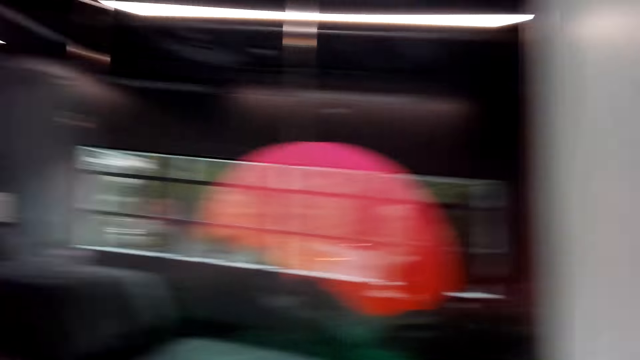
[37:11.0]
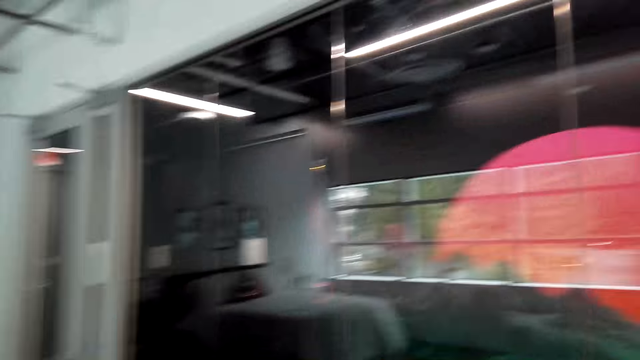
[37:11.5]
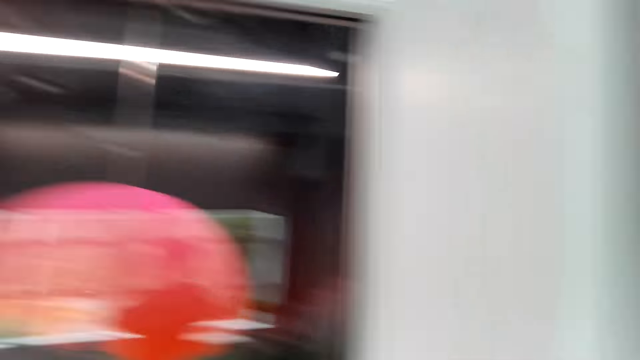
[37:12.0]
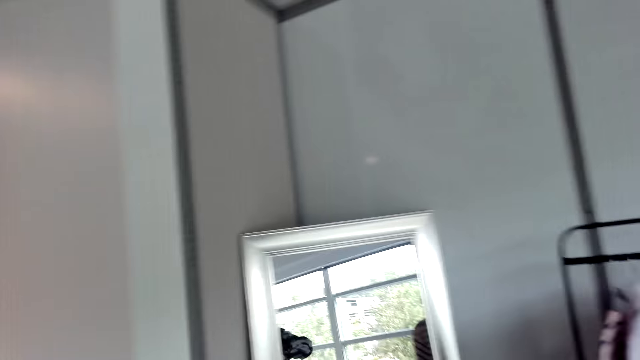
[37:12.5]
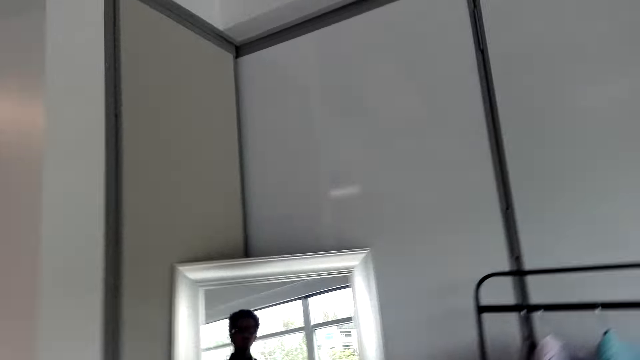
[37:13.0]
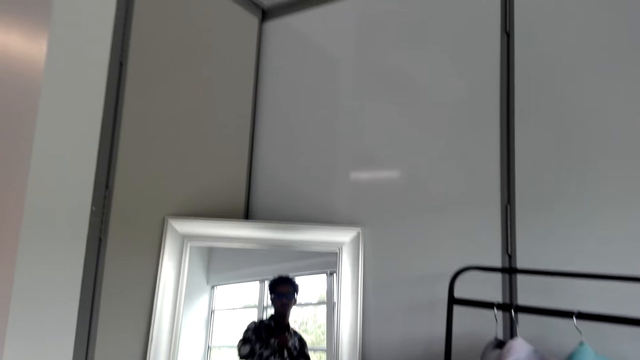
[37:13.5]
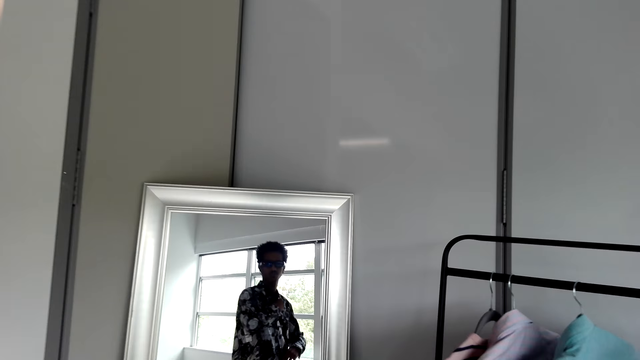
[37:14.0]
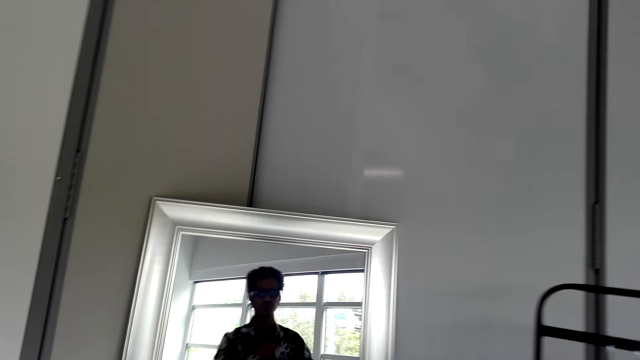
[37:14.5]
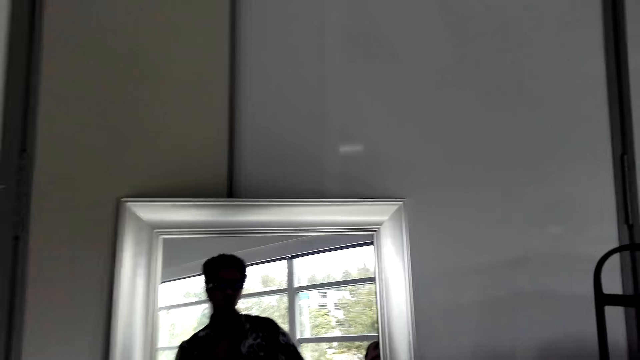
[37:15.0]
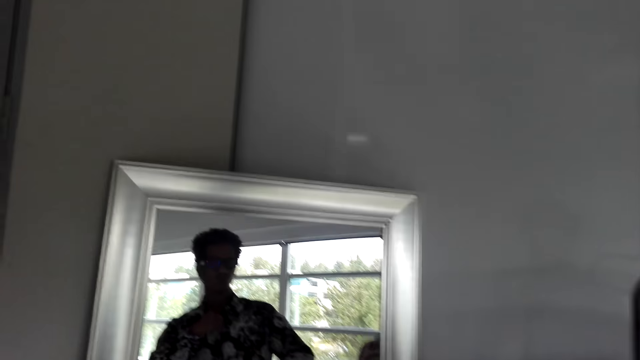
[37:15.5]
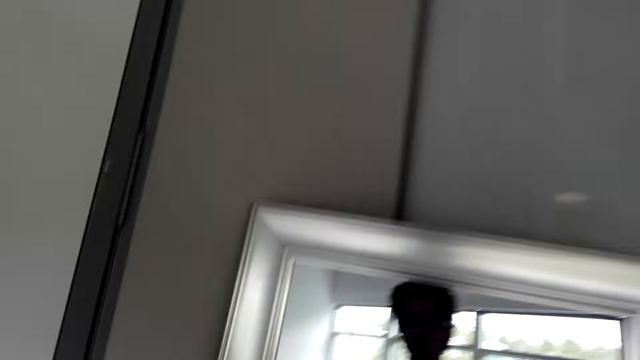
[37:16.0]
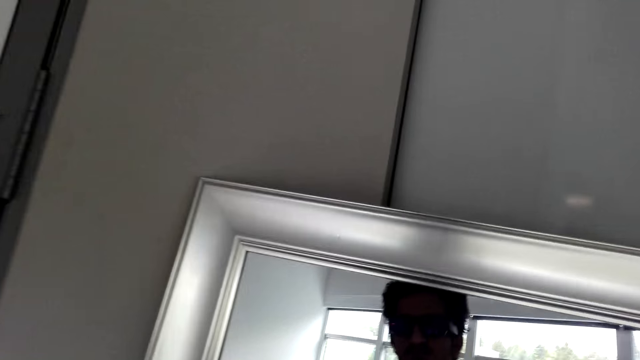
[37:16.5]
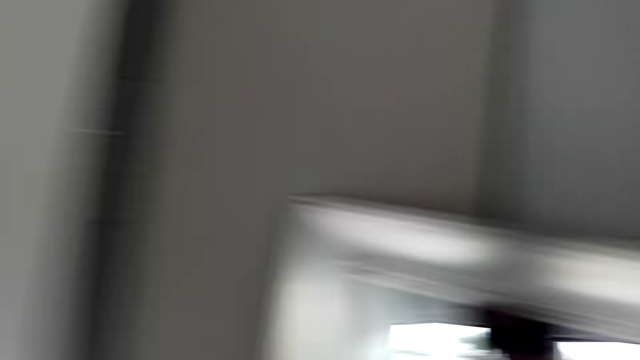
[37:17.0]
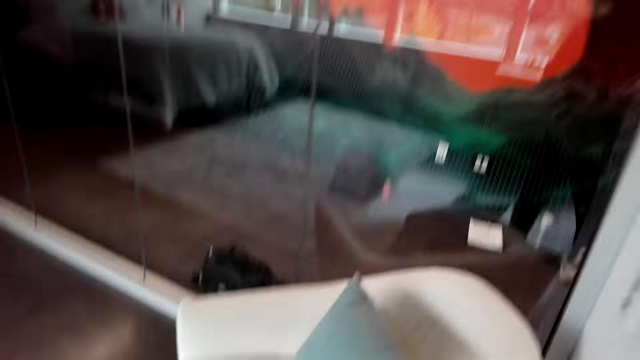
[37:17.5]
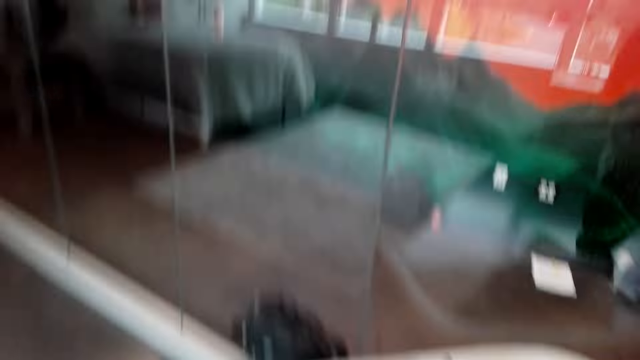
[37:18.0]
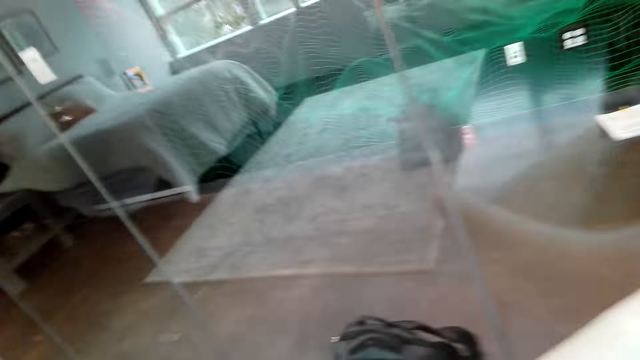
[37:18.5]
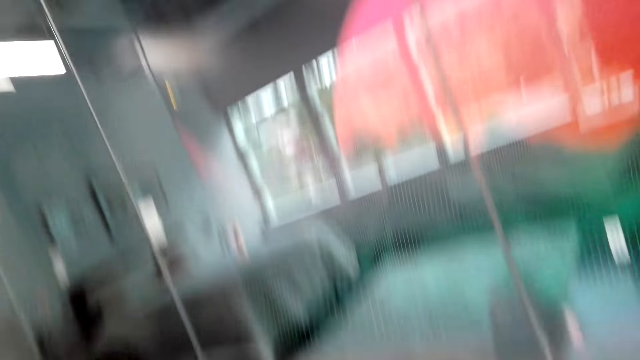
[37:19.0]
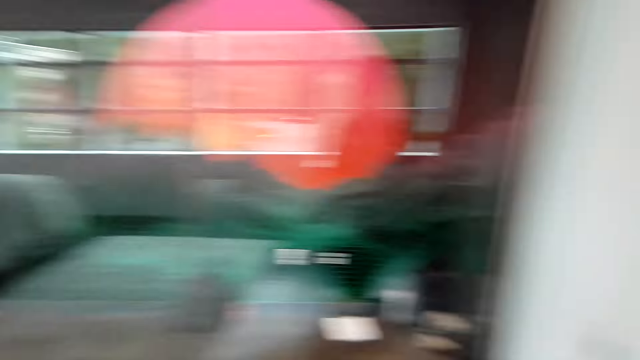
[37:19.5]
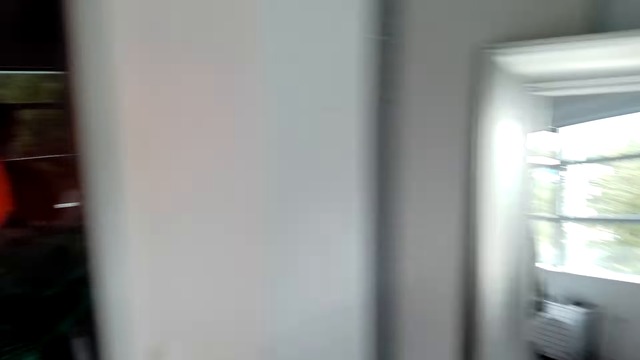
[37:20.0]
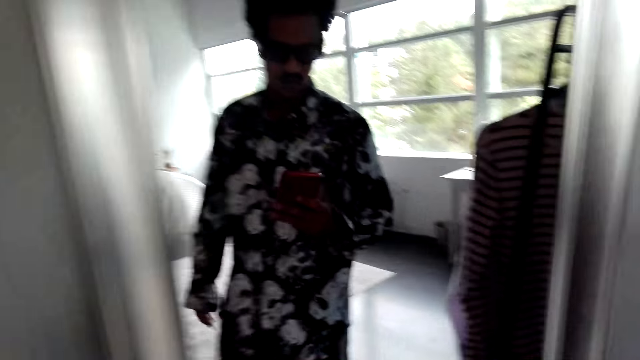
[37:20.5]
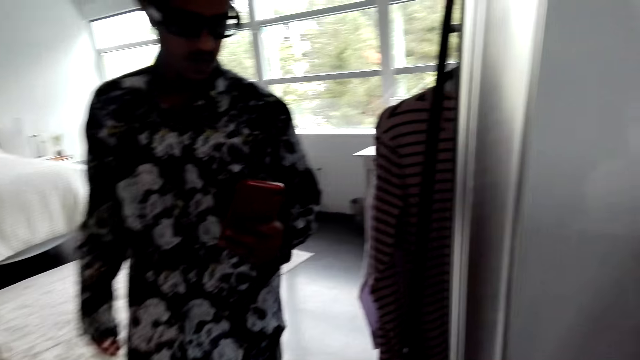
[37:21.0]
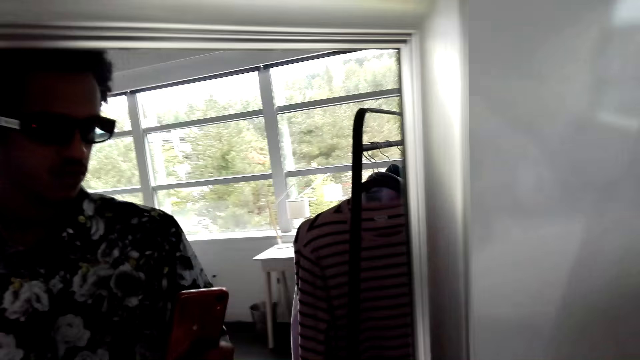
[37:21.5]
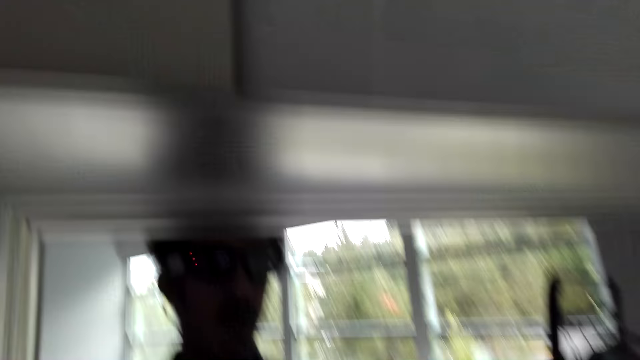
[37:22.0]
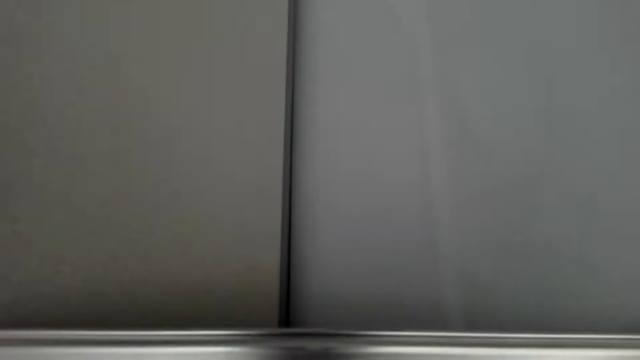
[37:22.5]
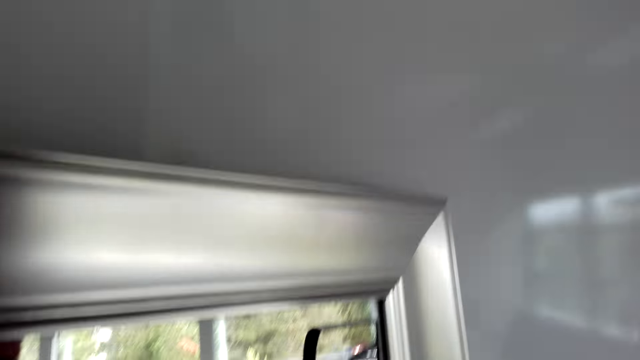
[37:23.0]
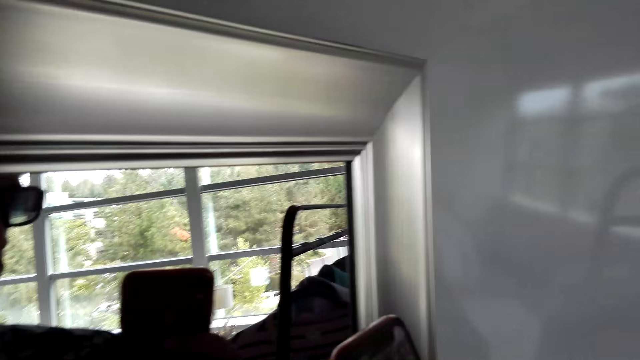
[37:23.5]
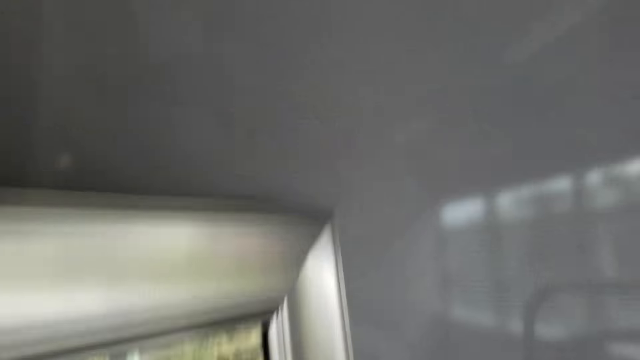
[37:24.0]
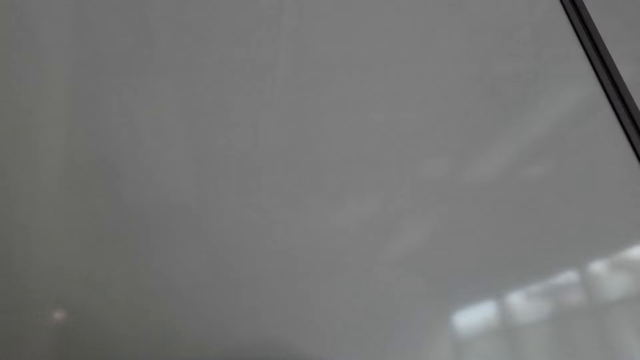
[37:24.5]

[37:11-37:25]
The camera wearer scrolls the phone. He holds the phone in his hands.

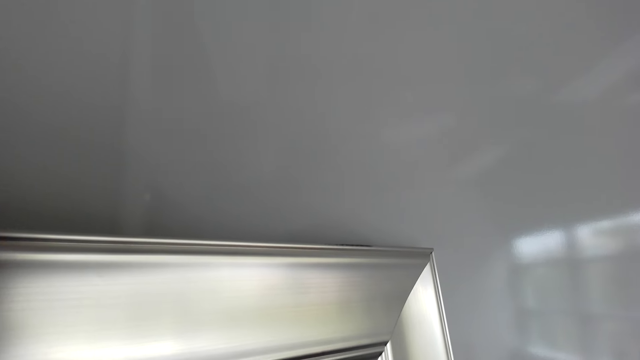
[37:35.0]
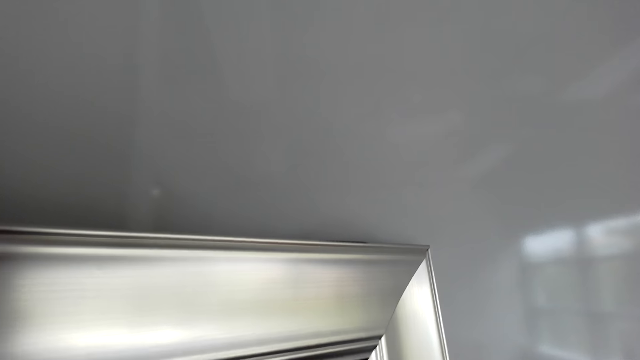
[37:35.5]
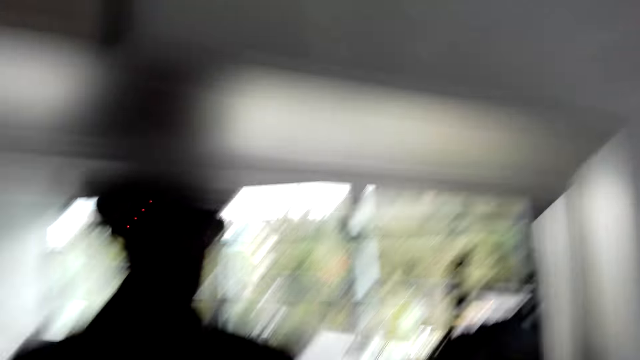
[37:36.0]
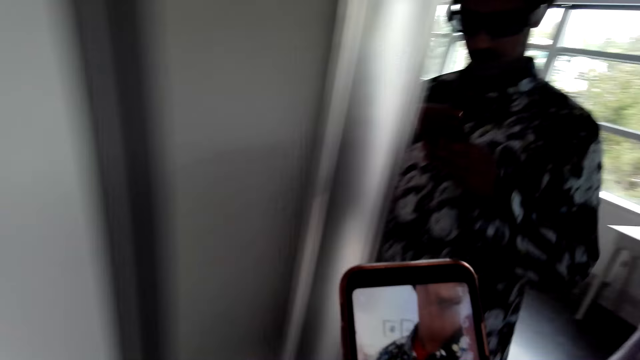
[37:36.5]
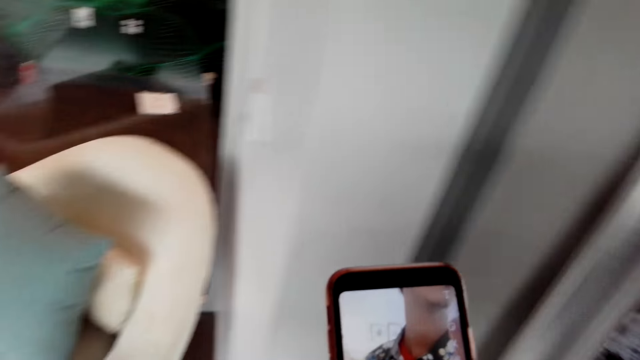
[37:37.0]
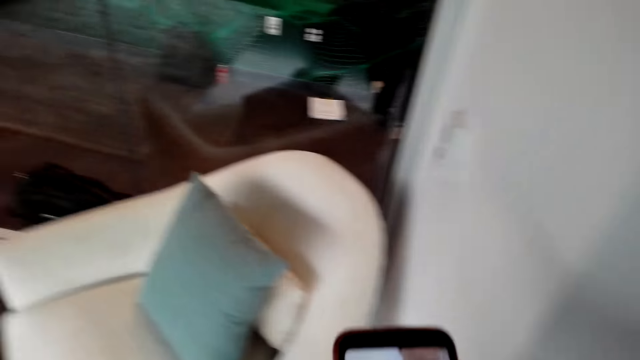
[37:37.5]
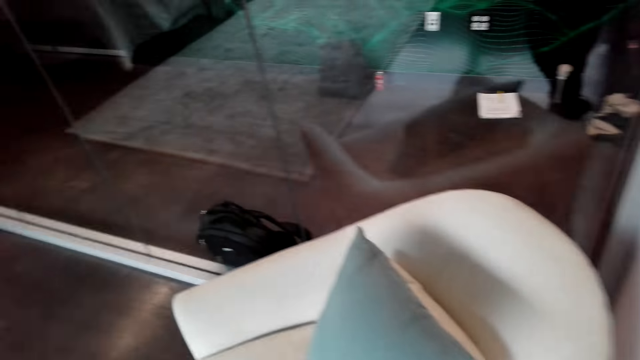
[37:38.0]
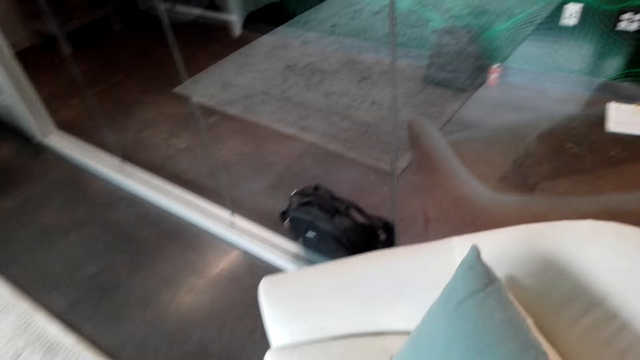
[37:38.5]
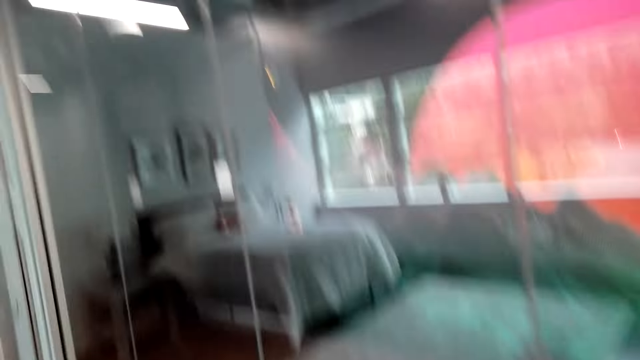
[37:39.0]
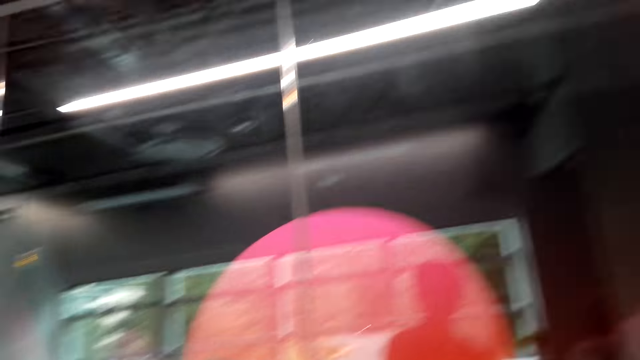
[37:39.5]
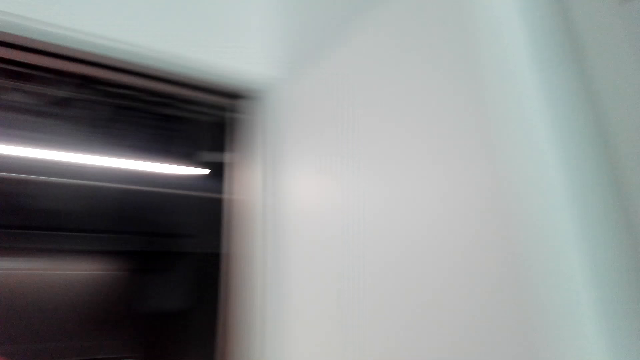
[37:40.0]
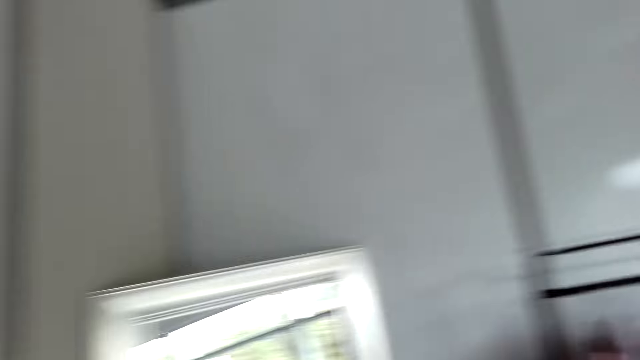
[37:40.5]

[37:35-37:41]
The camera wearer looks around the house.
